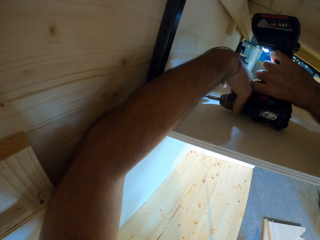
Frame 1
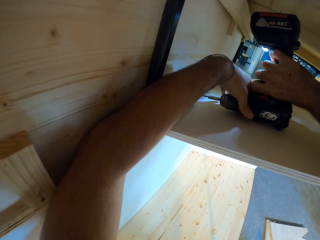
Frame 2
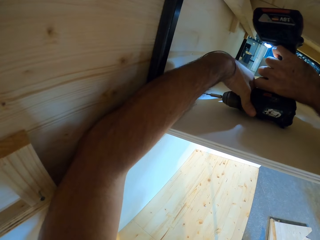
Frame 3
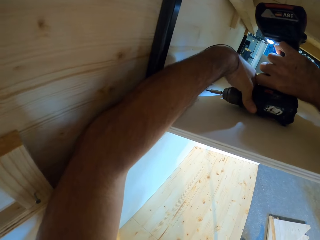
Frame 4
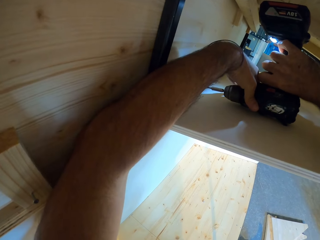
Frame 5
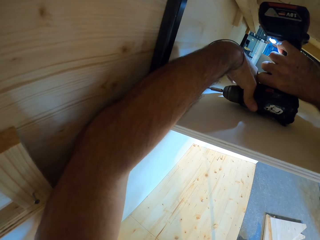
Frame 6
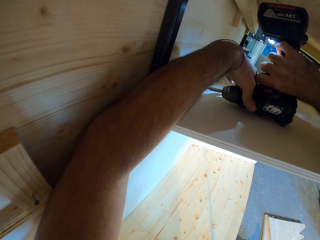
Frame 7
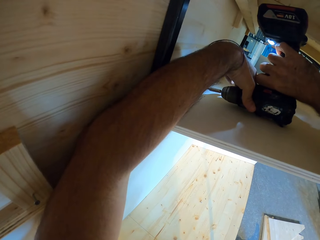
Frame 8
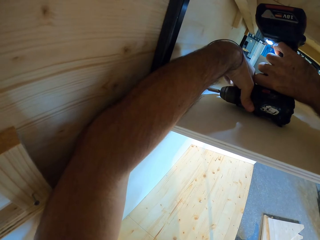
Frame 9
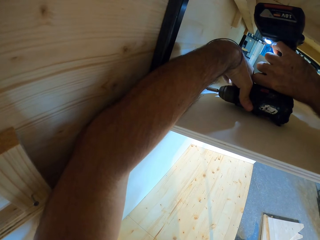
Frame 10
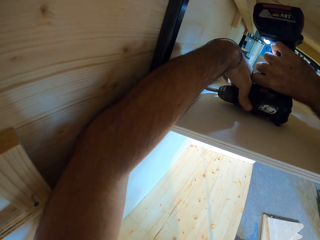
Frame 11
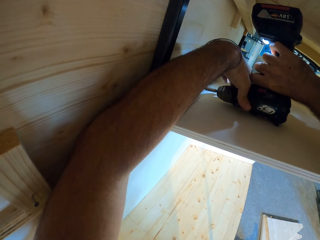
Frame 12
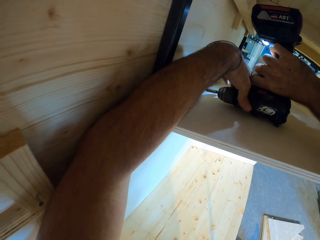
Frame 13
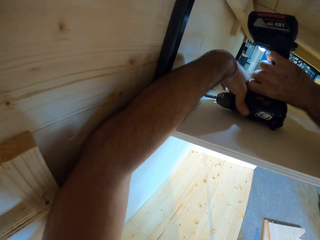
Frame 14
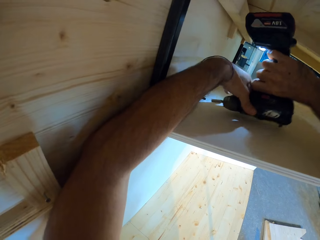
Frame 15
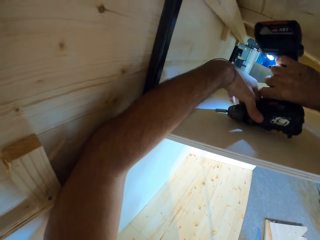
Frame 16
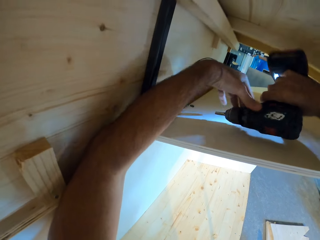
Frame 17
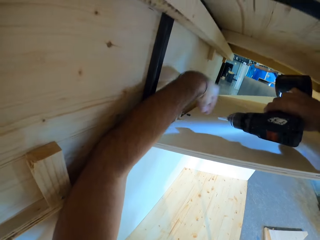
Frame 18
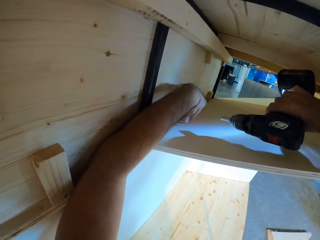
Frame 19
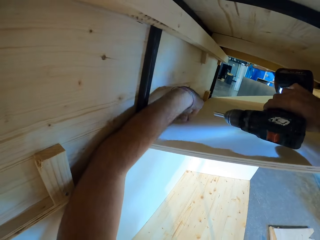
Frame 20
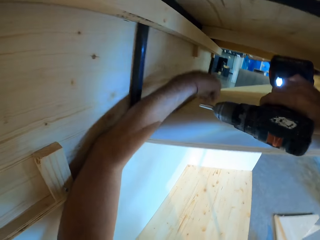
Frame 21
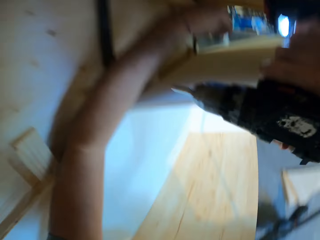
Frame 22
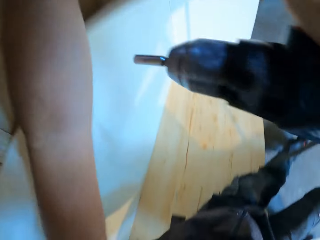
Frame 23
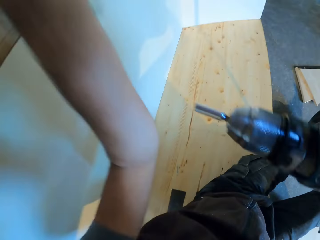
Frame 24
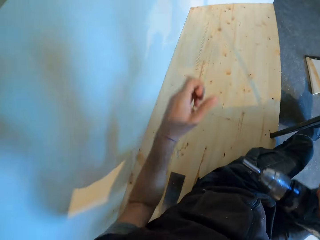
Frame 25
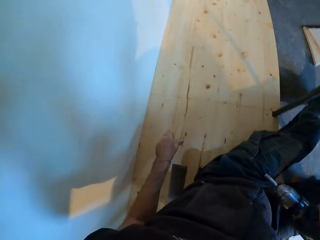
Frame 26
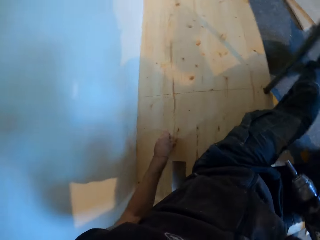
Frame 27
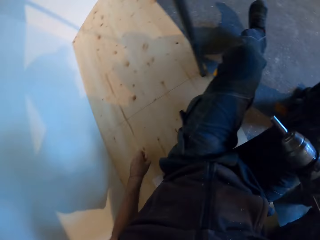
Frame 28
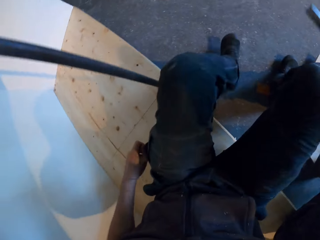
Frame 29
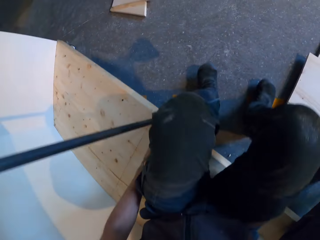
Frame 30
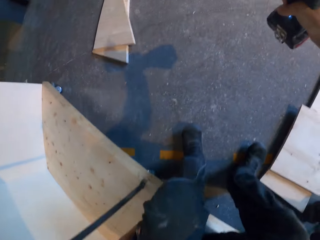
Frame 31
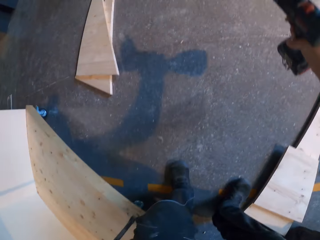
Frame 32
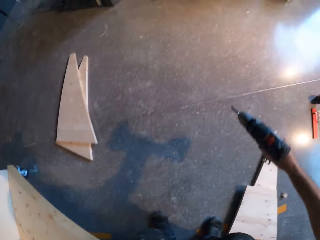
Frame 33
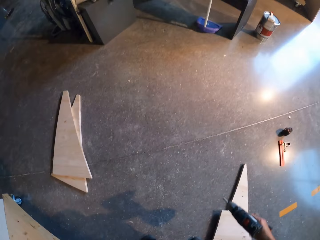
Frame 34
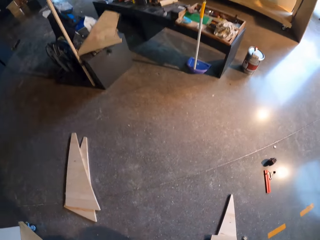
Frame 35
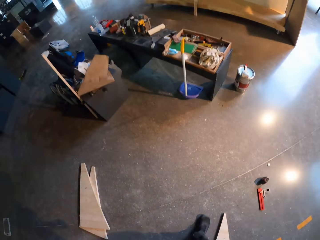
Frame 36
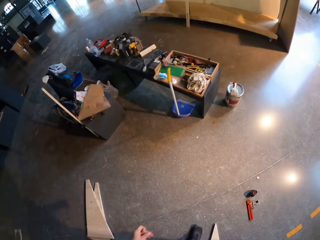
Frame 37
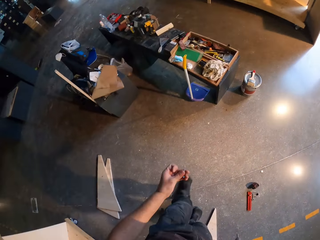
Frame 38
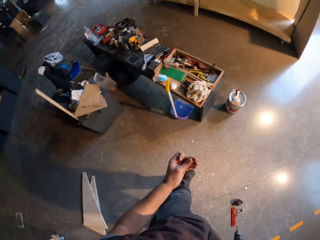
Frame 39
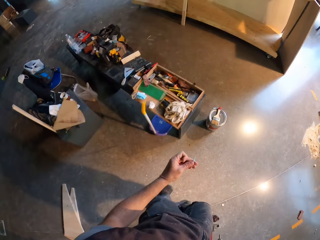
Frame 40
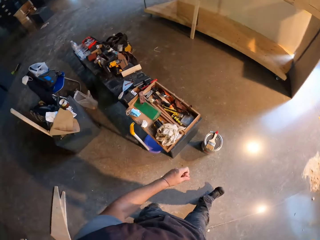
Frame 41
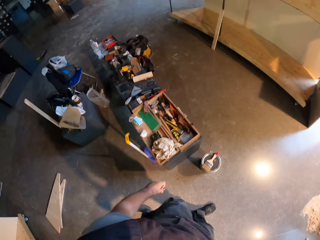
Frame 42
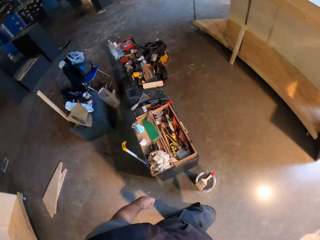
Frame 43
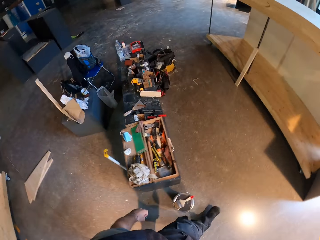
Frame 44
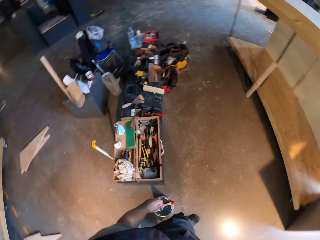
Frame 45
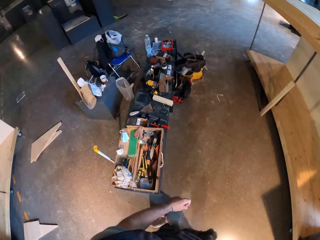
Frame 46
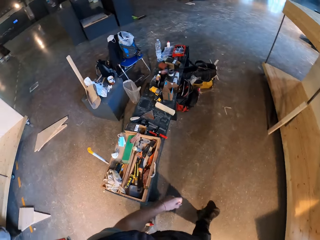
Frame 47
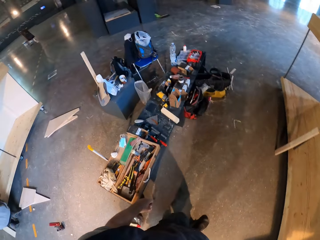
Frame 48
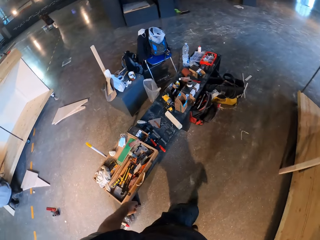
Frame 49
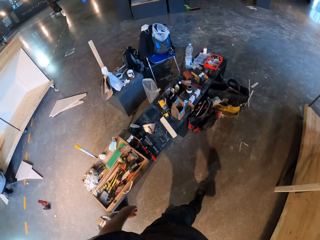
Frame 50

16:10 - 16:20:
The camera wearer holds the driller to the table with both hands. He removes a nail from the table with his left hand. He adjusts the nail with his hand. He removes the nail from the table with his left hand again. He picks the nail with his hand. He stands up from the table. He walks to the bench from the table.

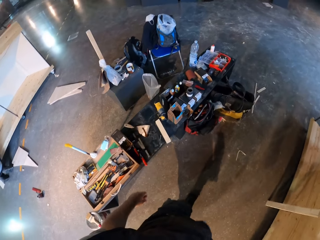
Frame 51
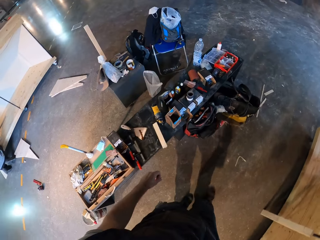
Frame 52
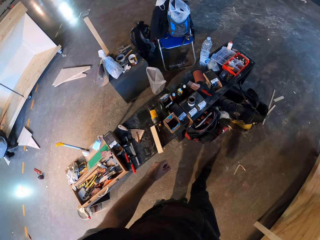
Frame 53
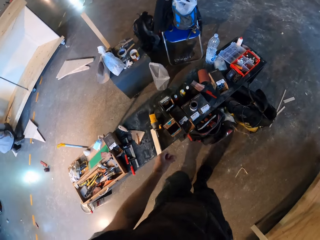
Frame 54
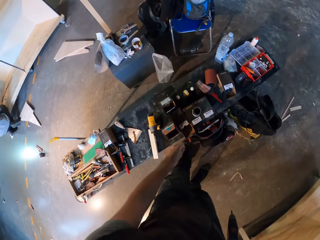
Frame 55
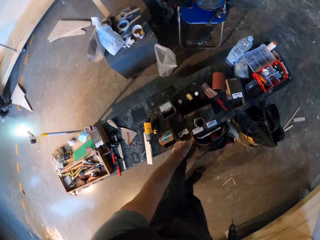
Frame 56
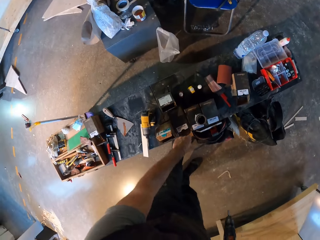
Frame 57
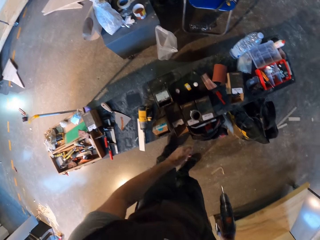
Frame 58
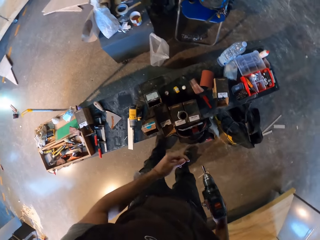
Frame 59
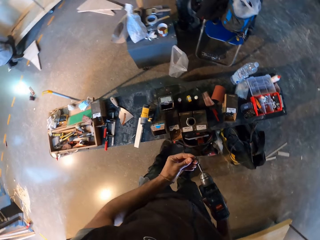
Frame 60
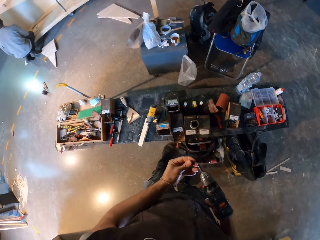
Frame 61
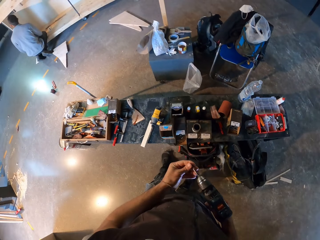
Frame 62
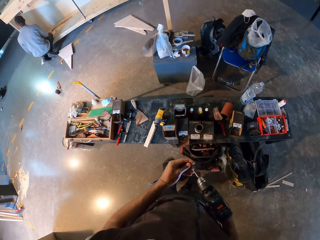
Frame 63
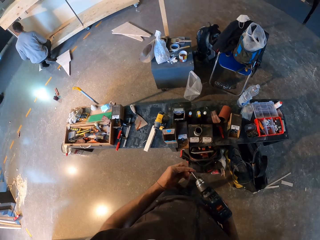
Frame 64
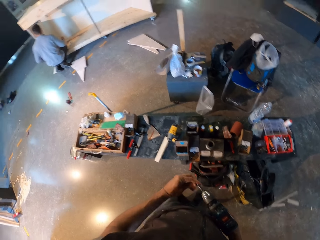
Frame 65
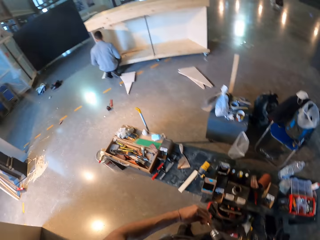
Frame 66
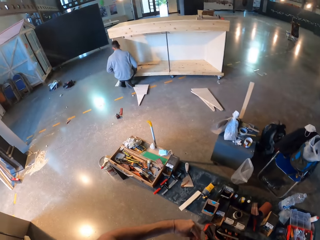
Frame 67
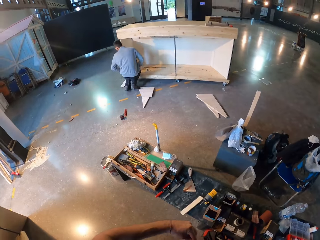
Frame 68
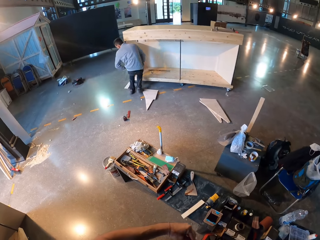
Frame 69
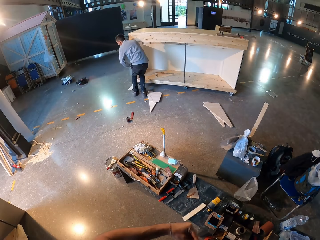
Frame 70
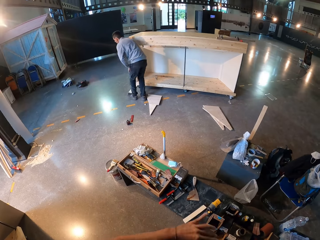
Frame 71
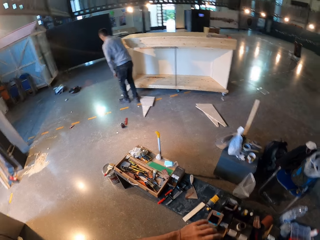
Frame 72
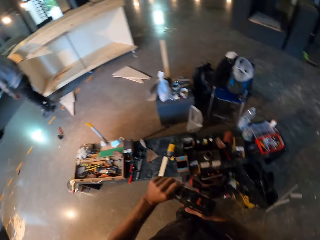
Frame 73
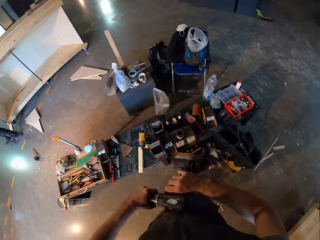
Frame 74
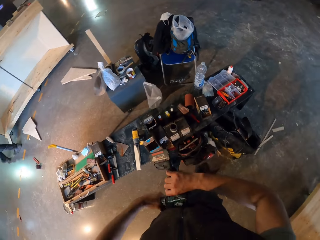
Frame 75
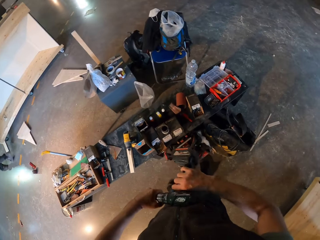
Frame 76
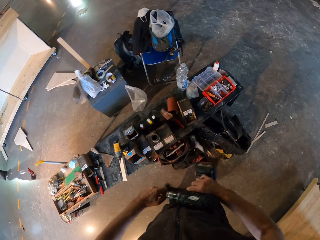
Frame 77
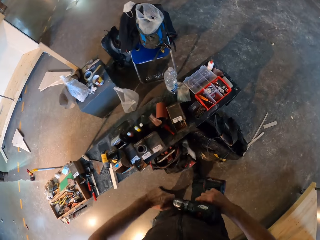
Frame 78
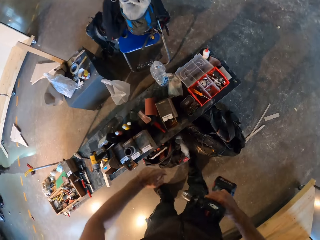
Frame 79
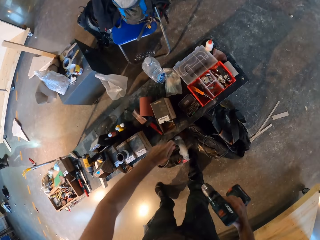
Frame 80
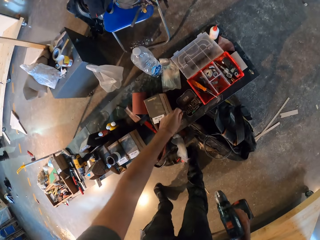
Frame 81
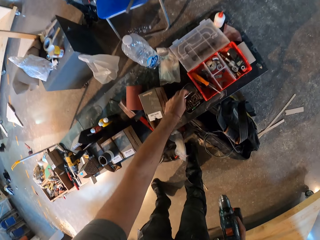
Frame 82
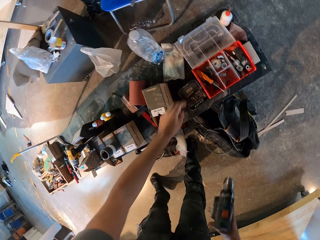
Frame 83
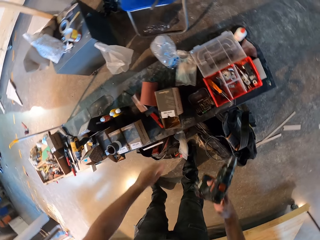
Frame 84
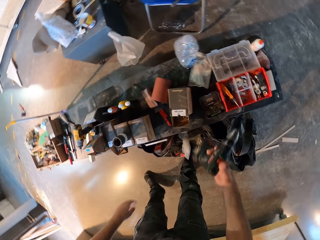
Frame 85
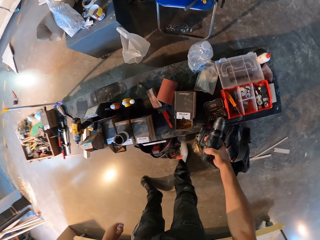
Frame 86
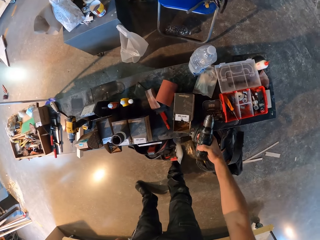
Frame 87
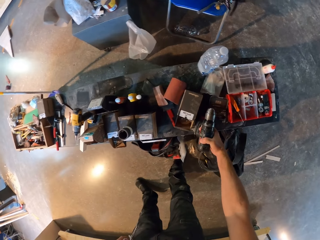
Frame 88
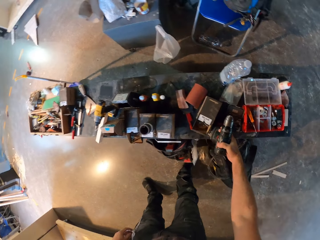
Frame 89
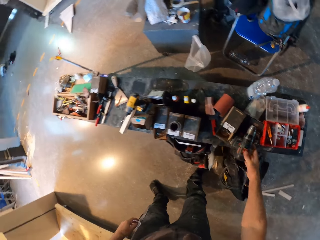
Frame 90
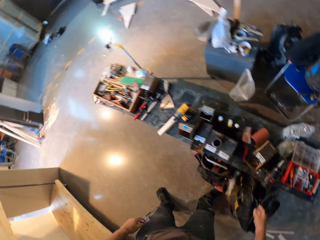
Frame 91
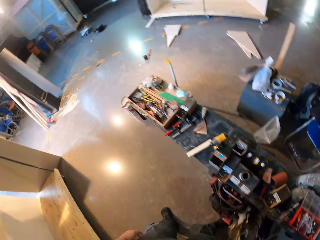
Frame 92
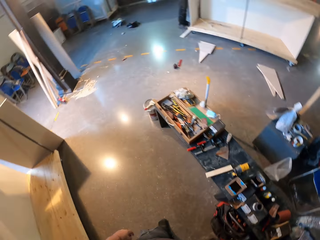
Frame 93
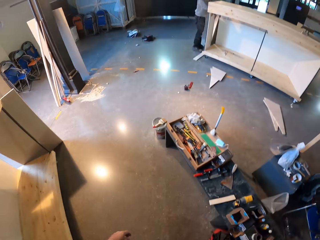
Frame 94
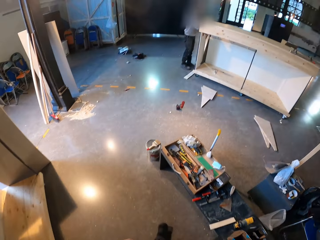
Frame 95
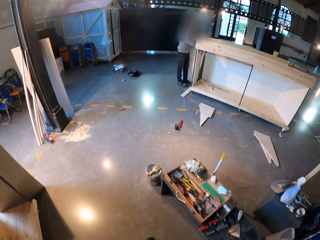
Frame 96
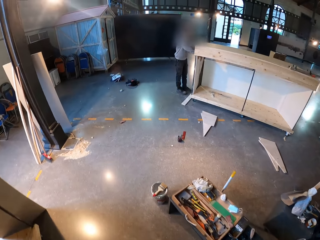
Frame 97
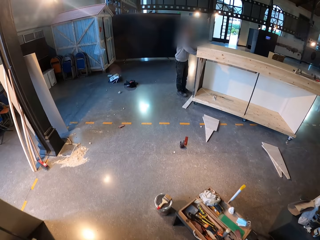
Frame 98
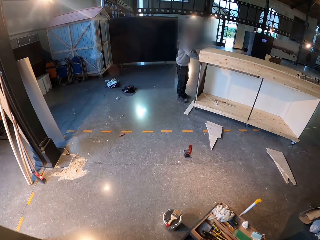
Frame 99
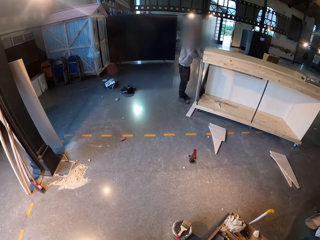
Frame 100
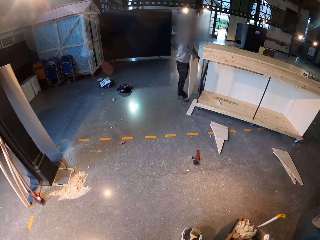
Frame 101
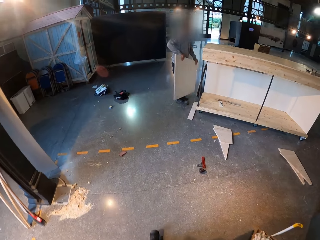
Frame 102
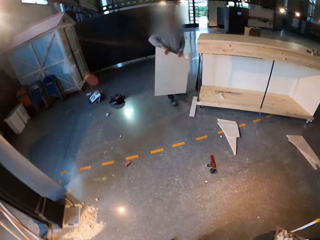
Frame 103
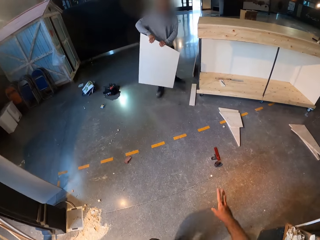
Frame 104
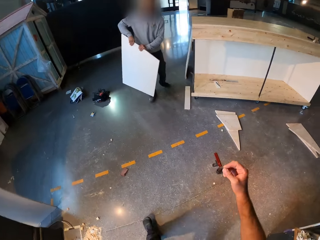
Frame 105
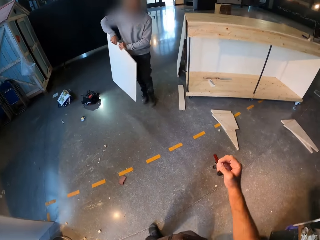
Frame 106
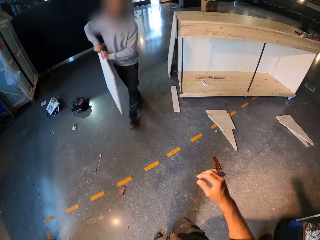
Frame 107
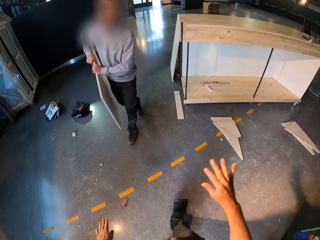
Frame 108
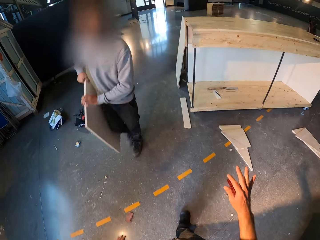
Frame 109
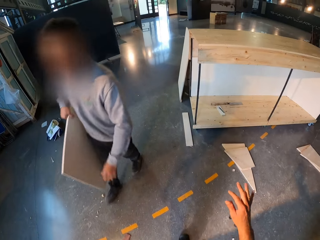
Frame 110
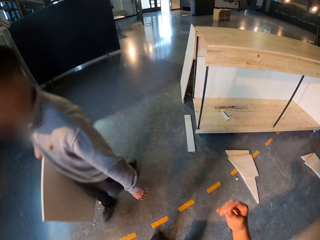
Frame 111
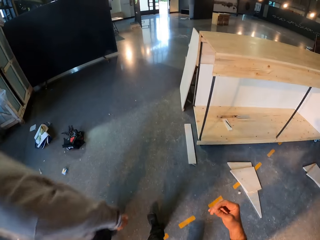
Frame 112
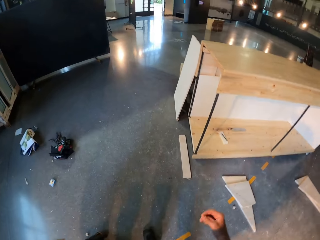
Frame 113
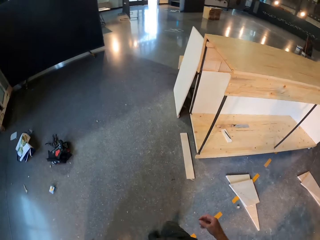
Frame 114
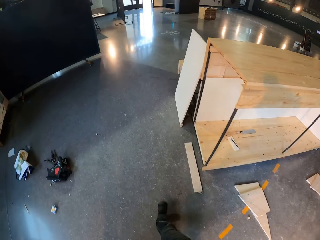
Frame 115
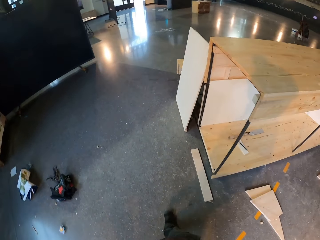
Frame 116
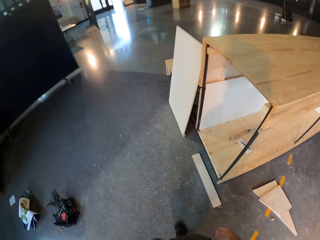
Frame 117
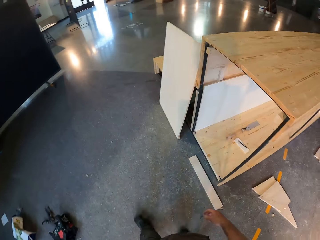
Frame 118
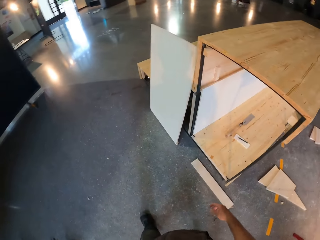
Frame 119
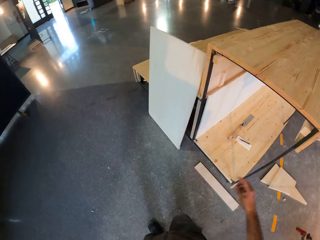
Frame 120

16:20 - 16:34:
The camera wearer picks a nail from the pack on the bench with his left hand. He fixes the nail in his left hand on the driller or drill in his right hand. The man stands up from the table. The camera wearer adjusts the drill with his hands. He loosens the drill chunk of the driller in his right hand with his left hand. He drops the drill chunk or drill bit in a container on the bench with his left hand. He places the driller in his right hand on the bench. He walks from the bench to the table. The man carries some boards from the table with both hands. The camera wearer does a hand movement.
